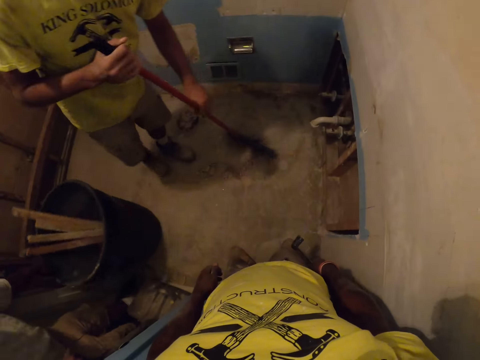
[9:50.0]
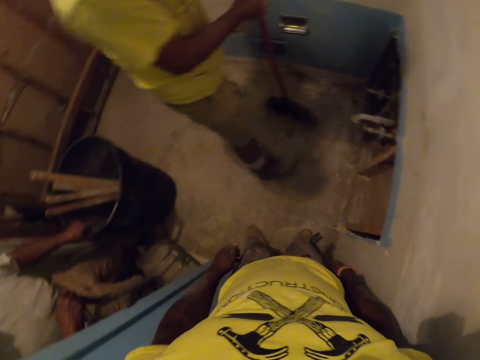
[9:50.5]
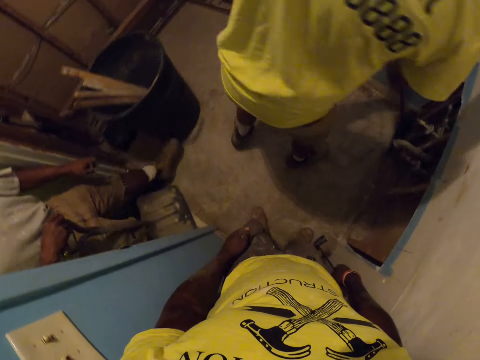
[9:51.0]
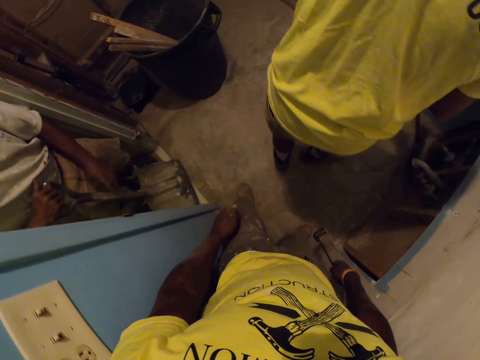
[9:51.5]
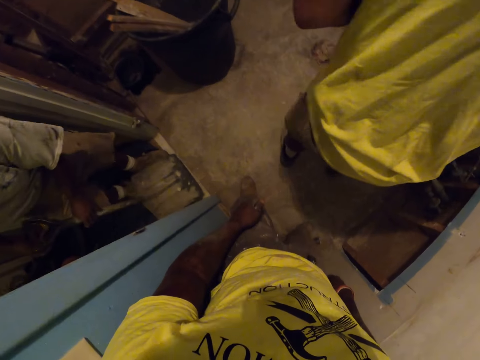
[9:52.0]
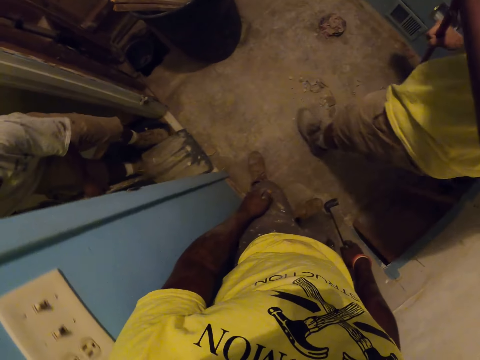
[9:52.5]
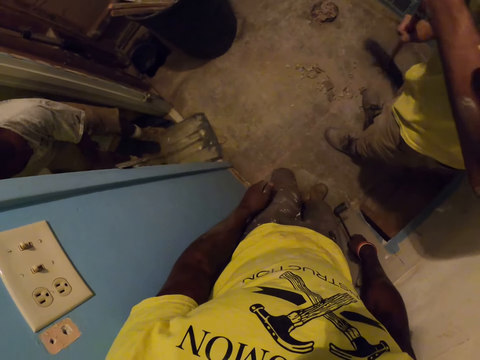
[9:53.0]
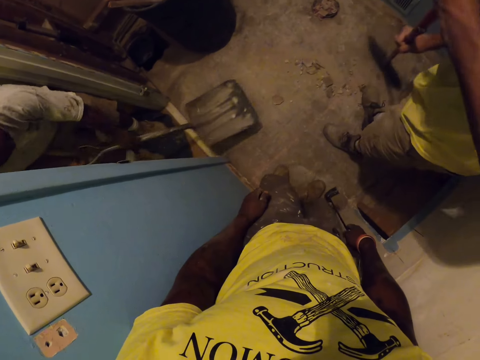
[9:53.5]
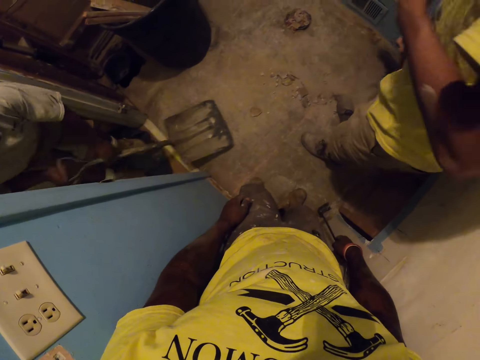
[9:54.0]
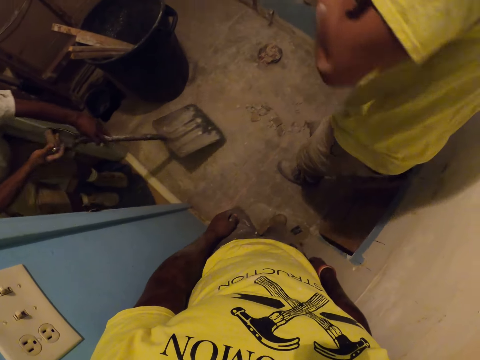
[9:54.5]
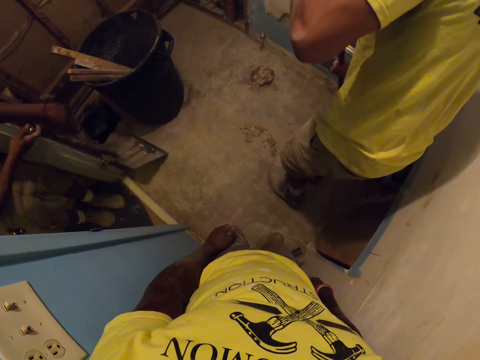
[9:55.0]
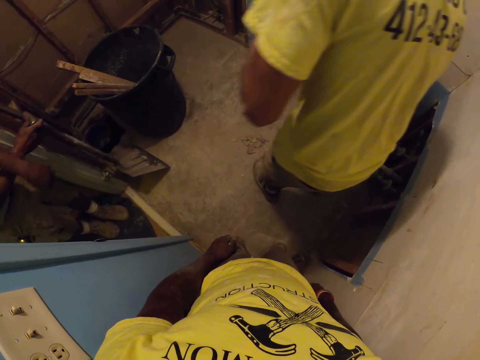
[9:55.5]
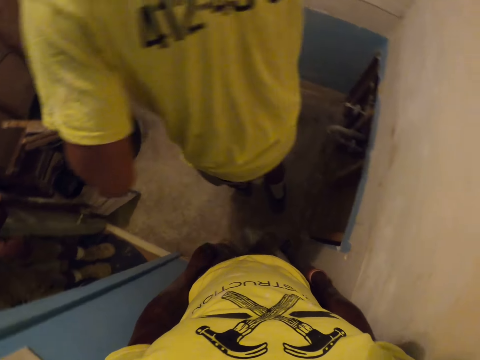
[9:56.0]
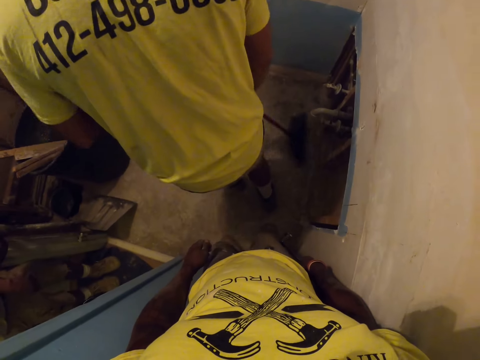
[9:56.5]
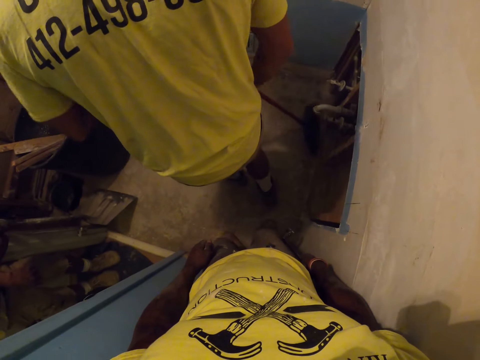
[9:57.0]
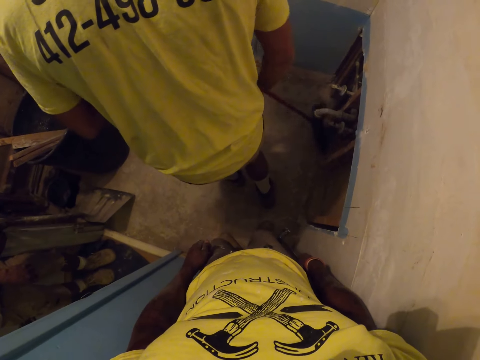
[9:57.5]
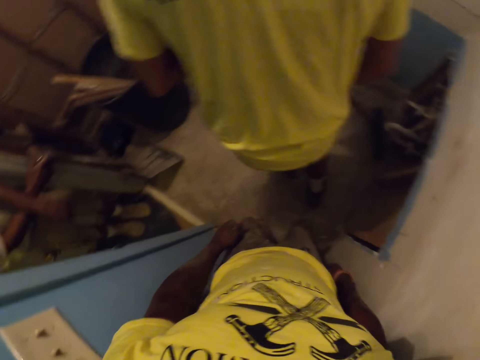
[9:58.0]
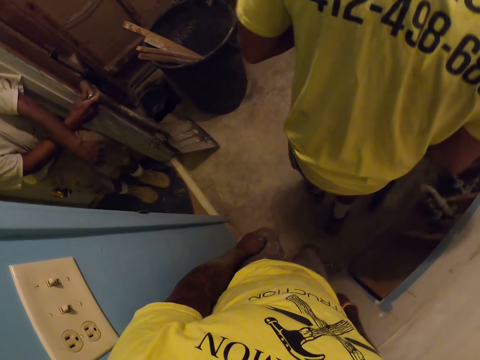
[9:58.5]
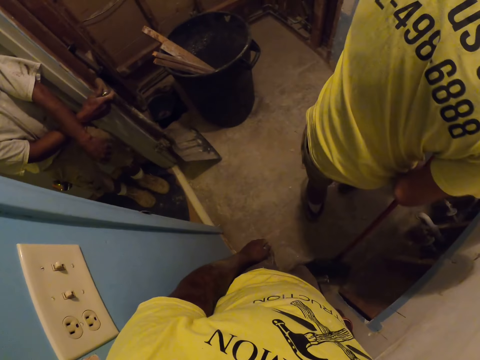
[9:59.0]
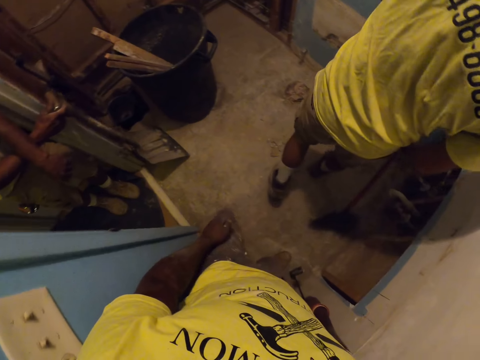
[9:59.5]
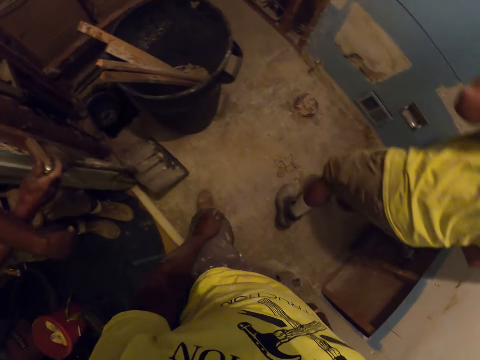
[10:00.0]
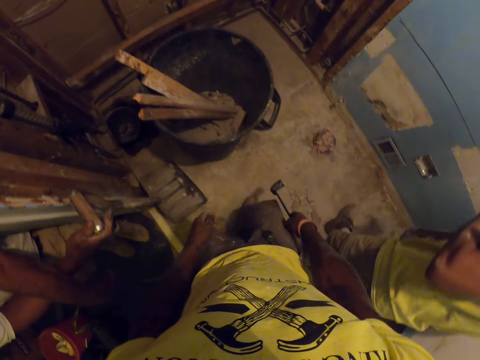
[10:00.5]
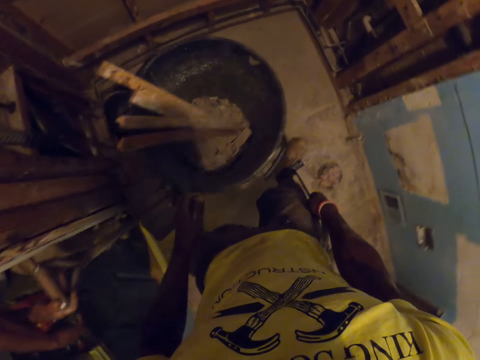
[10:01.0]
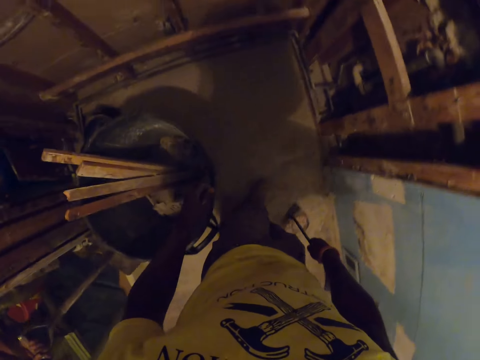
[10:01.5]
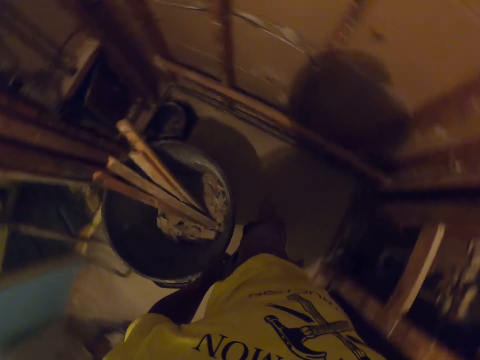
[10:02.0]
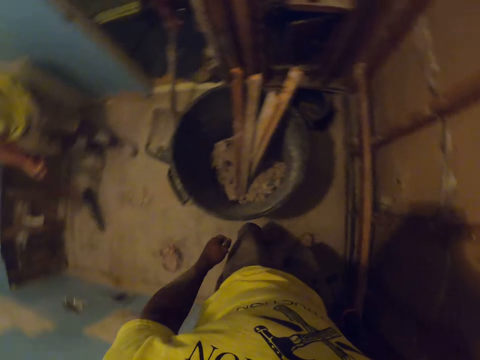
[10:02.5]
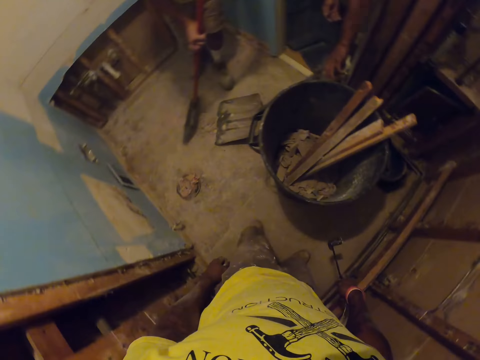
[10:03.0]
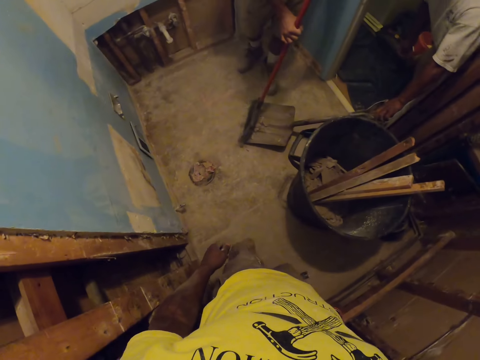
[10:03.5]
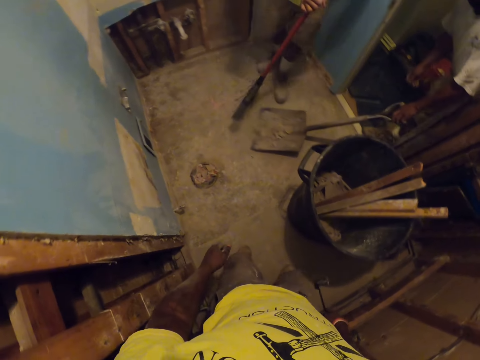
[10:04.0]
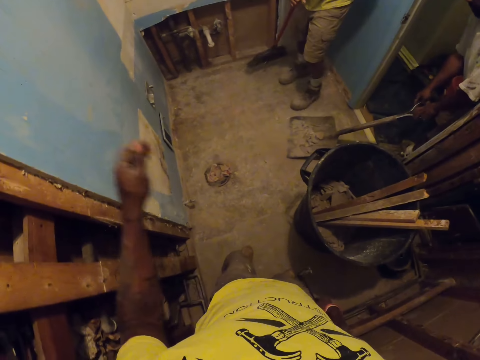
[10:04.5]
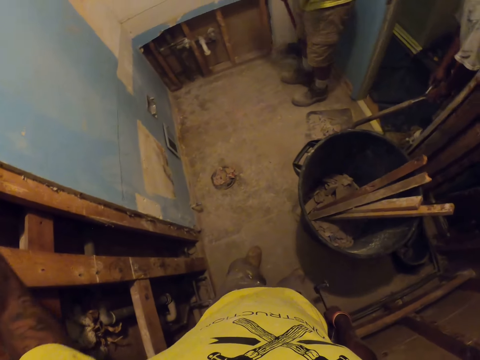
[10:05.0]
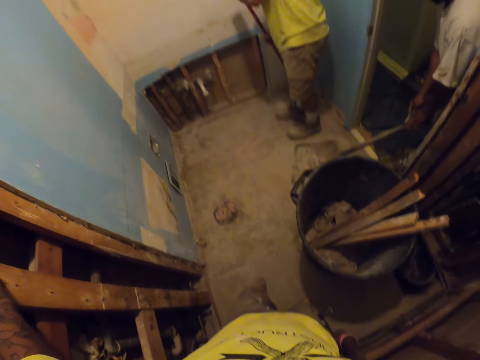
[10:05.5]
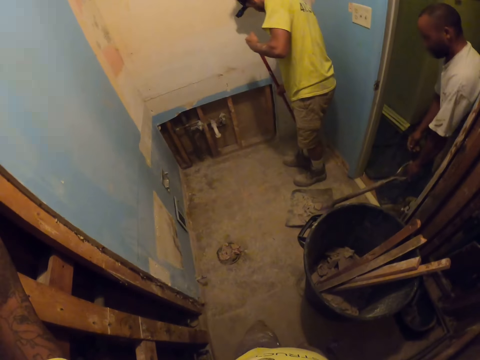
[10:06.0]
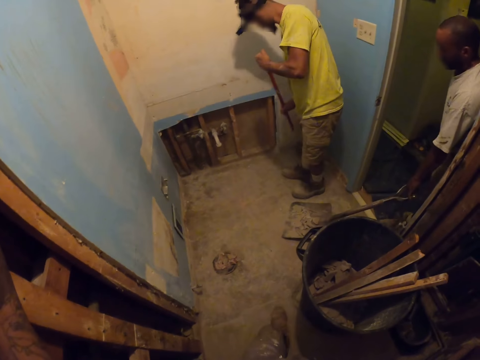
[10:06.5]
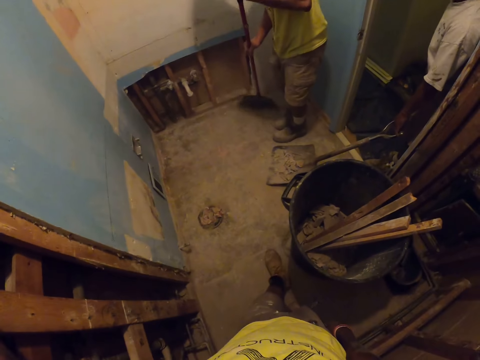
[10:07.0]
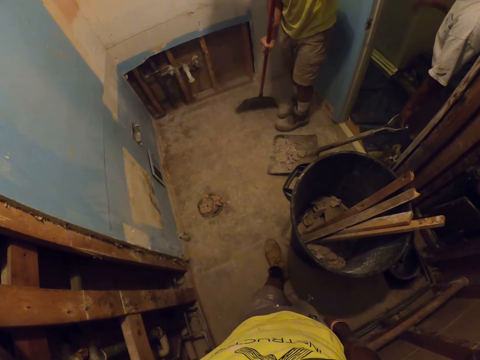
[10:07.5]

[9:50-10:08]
The camera wearer stares at the floor. A carpenter shovels the debris on the floor with the shovel in both of his hands. The camera wearer holds the shovel on the floor with his right hand. He walks past another carpenter and the first carpenter. He moves towards the other wall. He turns towards a man. The other carpenter sweeps the debris onto the shovel with the broom in both of his hands. The camera wearer stares at the floor. He touches a head gear on his head with his left hand. He places his hand on the wall. He stares at the floor. The other carpenter sweeps the debris on the floor with the broom in both of his hands.

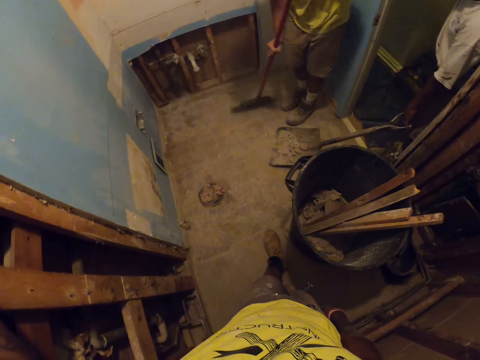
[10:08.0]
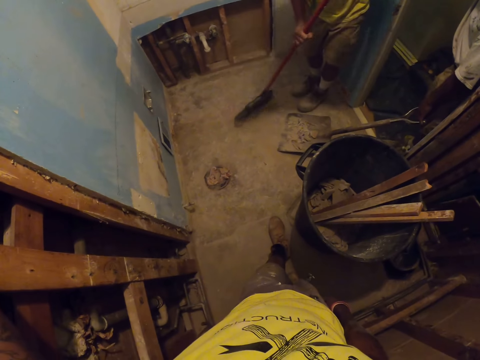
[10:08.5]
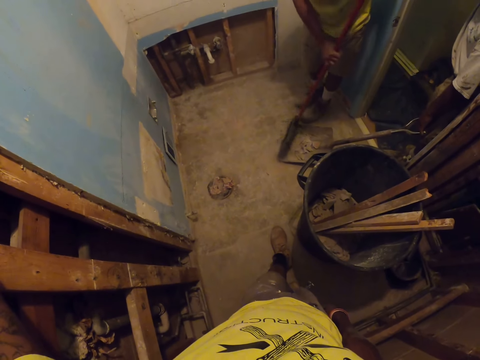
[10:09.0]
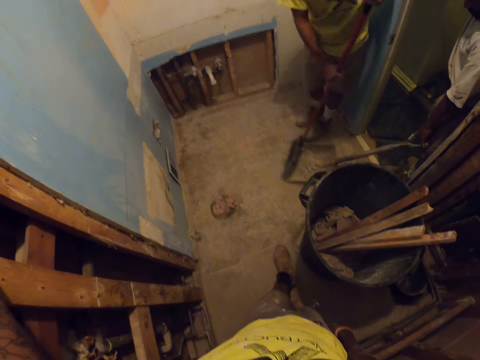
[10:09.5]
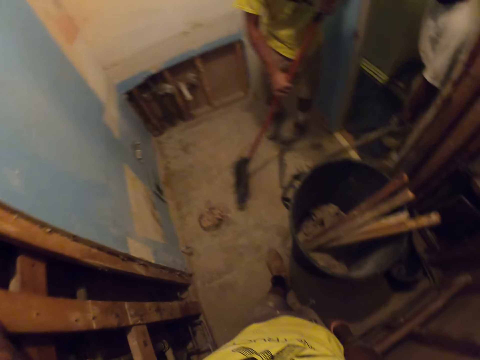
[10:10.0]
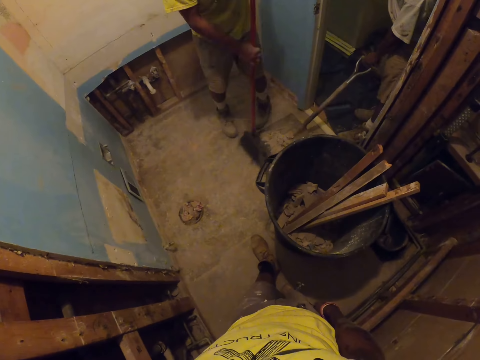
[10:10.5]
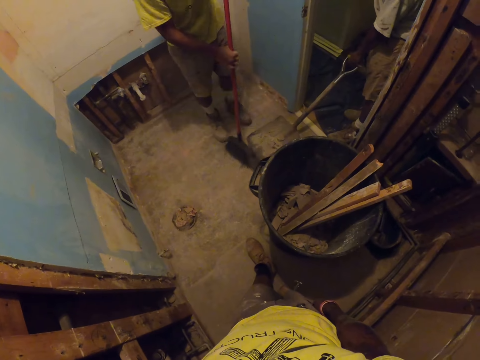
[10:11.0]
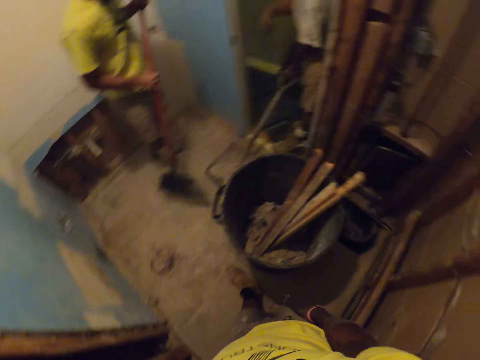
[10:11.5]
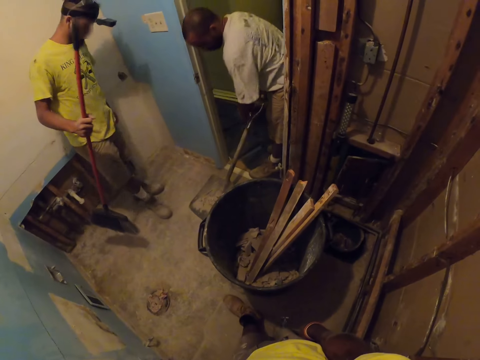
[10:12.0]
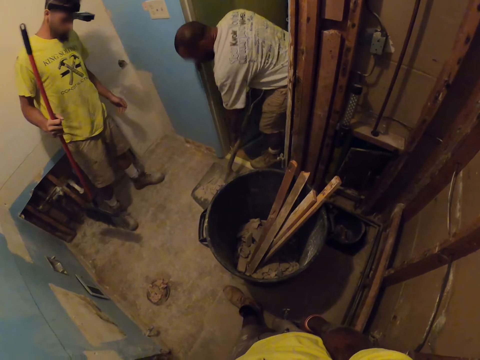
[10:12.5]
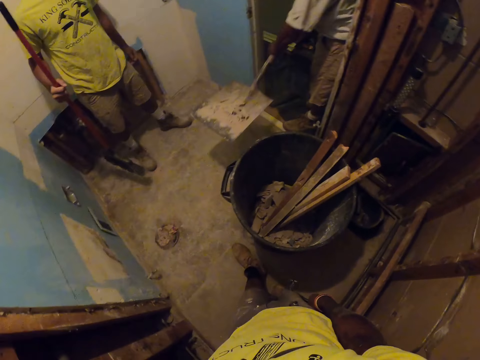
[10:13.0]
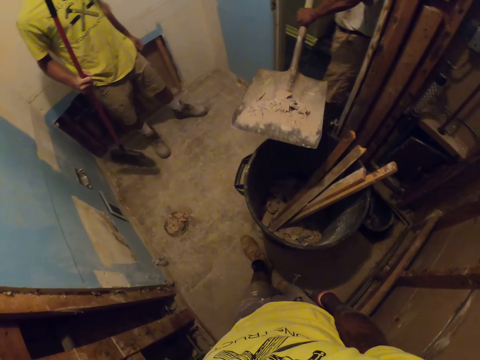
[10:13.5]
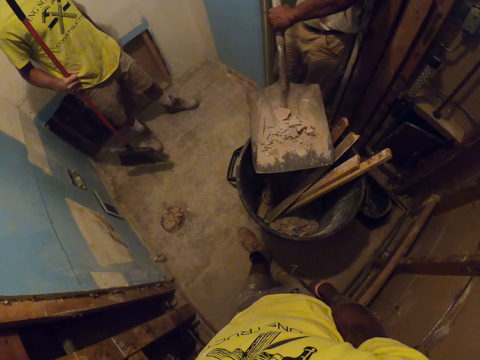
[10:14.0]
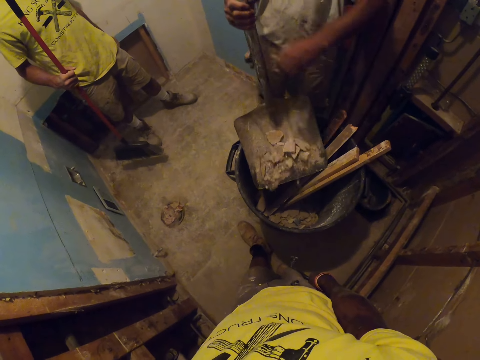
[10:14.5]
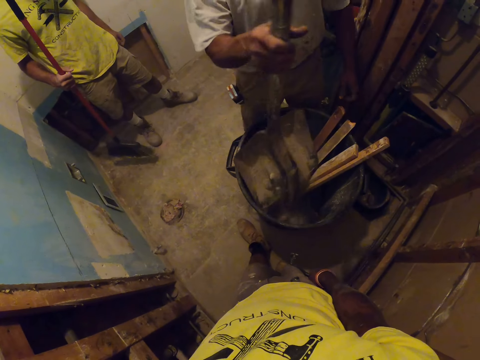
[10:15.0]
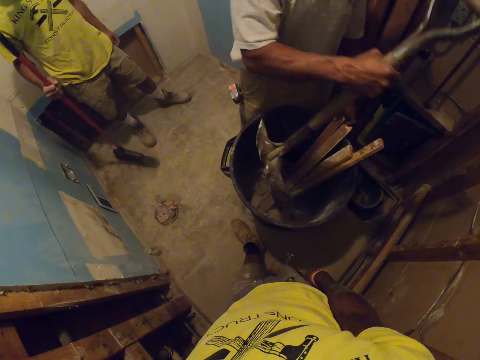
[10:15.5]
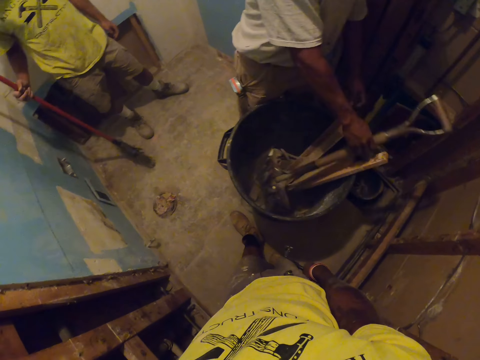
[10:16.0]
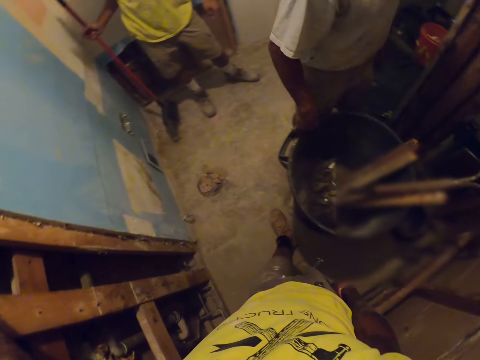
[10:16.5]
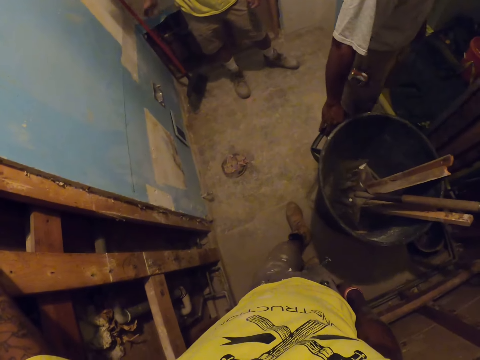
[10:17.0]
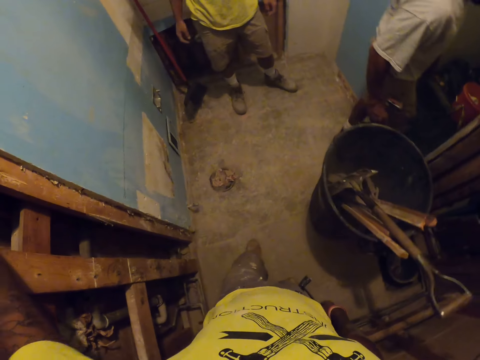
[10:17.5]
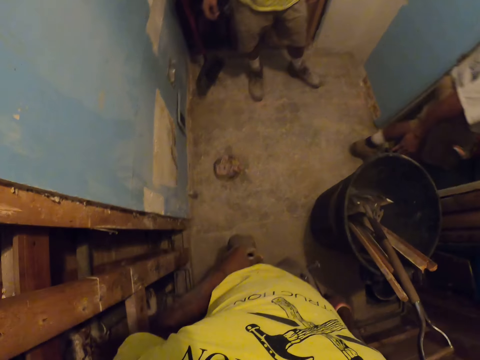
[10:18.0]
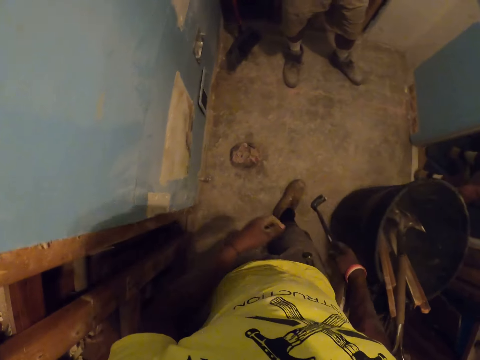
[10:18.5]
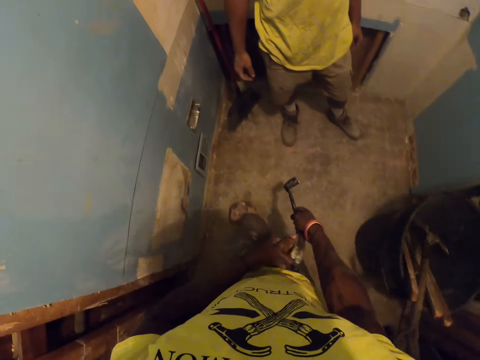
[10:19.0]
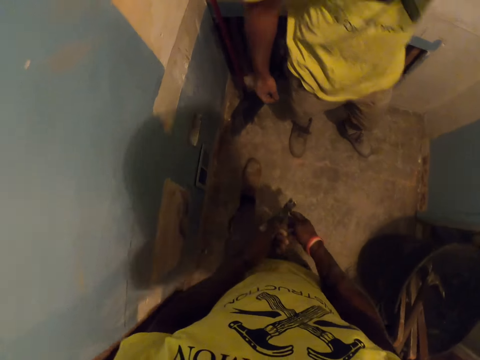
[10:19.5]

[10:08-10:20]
A carpenter sweeps the debris onto the shovel with the broom in both of his hands. Another carpenter pours the debris into the plastic bin with the shovel in both of his hands. The other carpenter places the shovel into the plastic bin with his right hand. The first carpenter leans the broom on the wall with his right hand. The camera wearer lets go of the wall. They walk towards a man.
